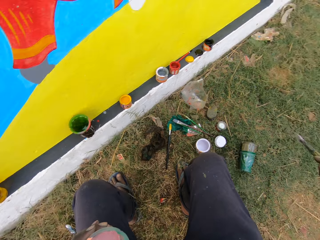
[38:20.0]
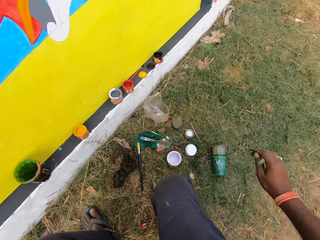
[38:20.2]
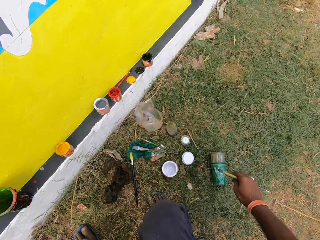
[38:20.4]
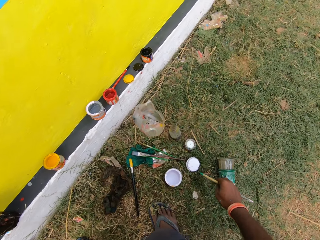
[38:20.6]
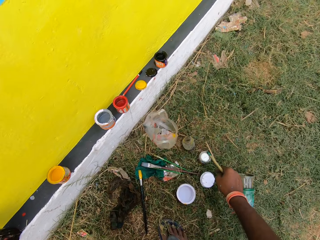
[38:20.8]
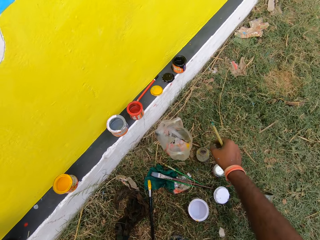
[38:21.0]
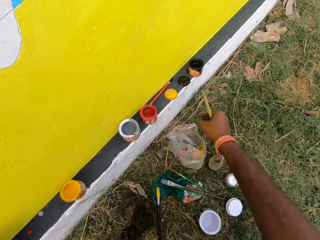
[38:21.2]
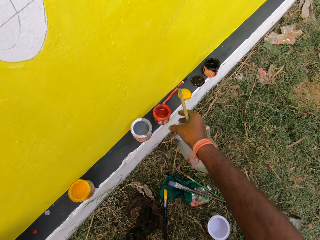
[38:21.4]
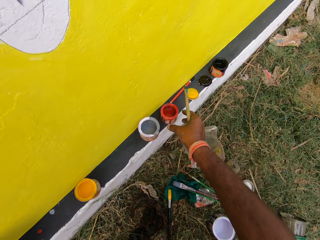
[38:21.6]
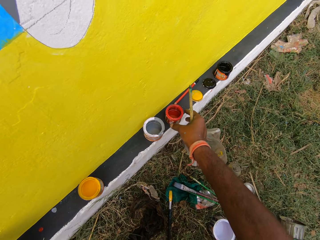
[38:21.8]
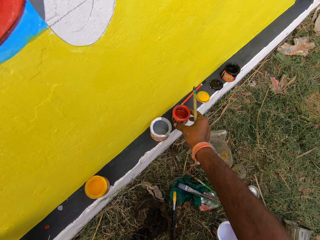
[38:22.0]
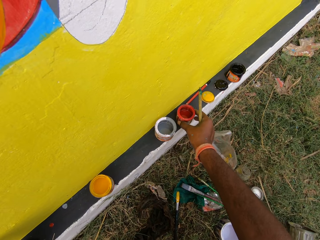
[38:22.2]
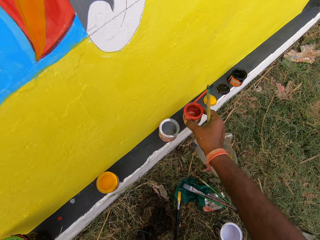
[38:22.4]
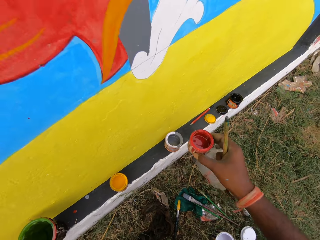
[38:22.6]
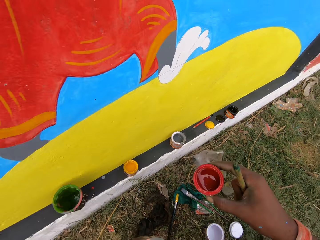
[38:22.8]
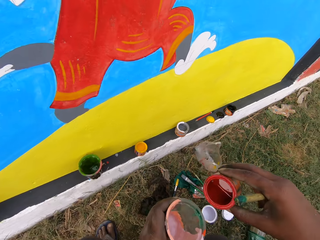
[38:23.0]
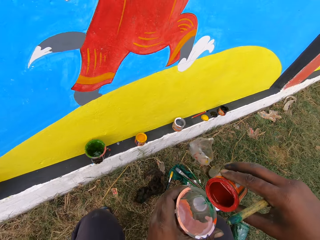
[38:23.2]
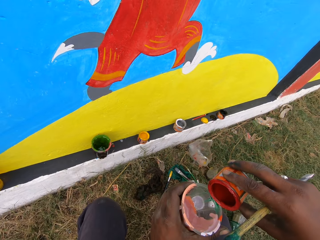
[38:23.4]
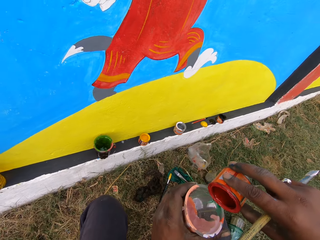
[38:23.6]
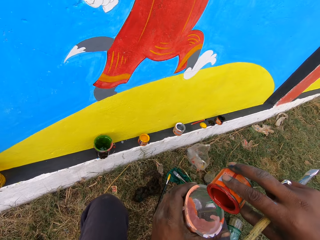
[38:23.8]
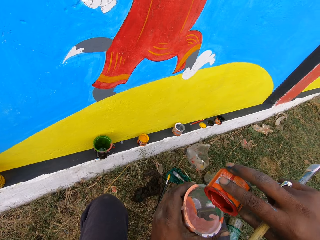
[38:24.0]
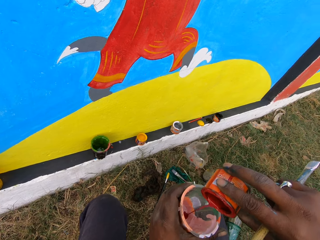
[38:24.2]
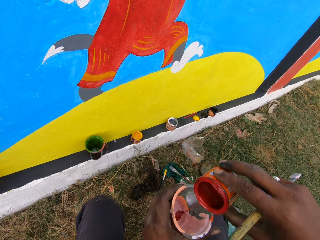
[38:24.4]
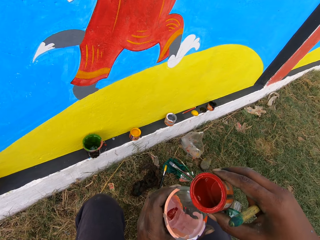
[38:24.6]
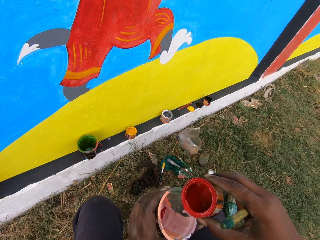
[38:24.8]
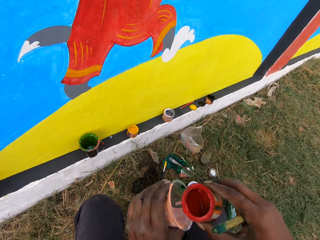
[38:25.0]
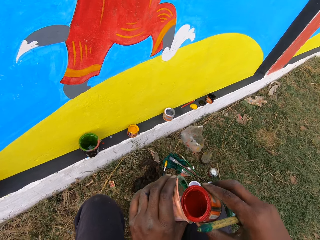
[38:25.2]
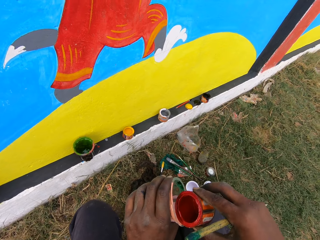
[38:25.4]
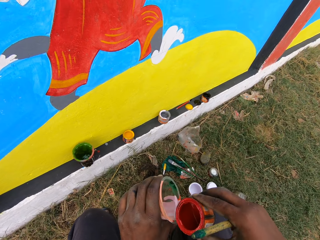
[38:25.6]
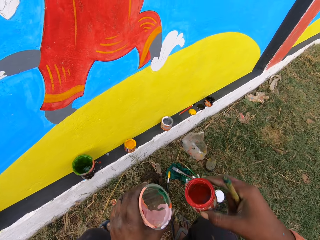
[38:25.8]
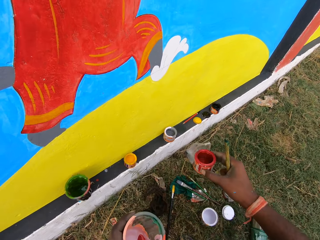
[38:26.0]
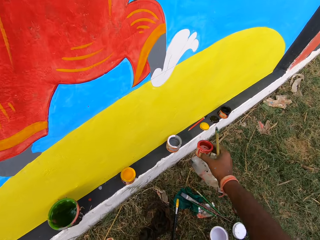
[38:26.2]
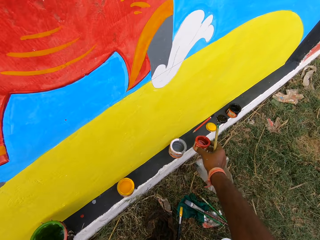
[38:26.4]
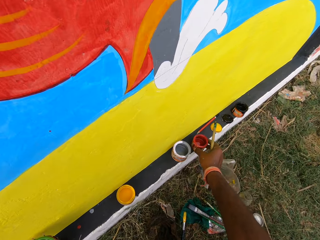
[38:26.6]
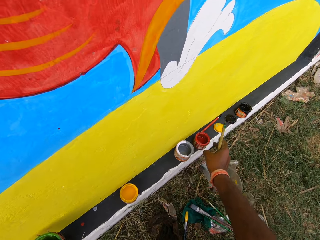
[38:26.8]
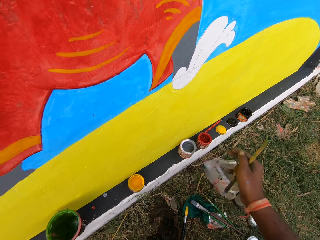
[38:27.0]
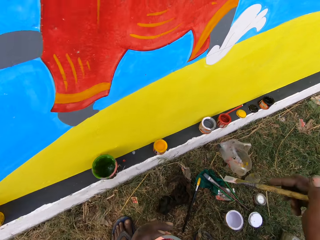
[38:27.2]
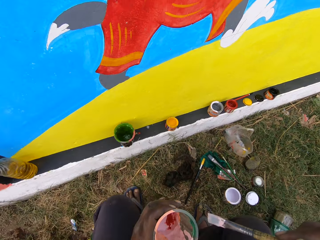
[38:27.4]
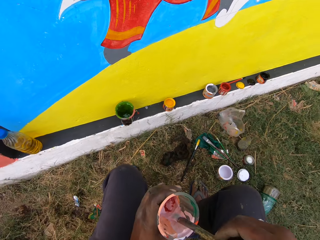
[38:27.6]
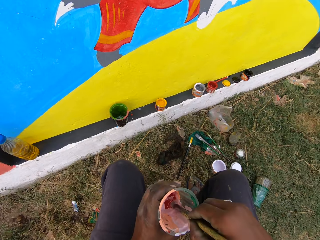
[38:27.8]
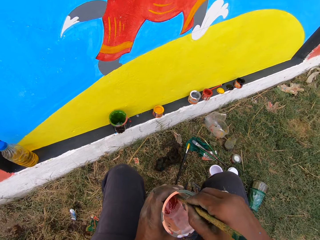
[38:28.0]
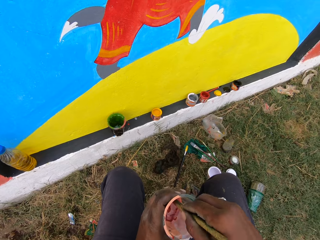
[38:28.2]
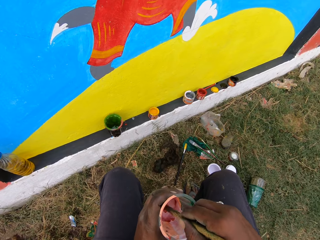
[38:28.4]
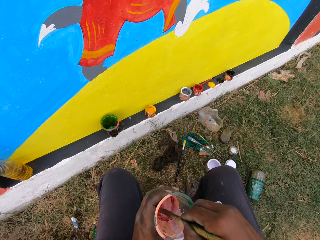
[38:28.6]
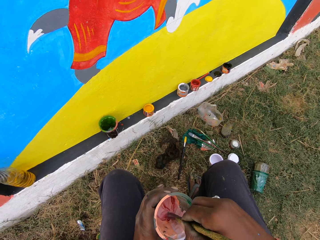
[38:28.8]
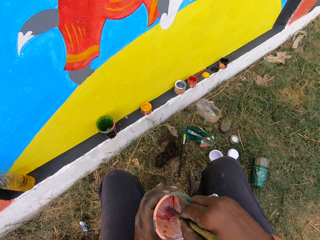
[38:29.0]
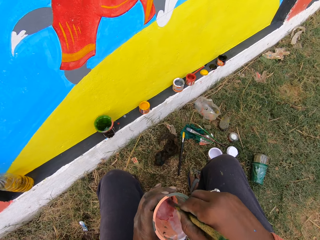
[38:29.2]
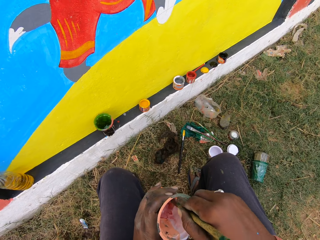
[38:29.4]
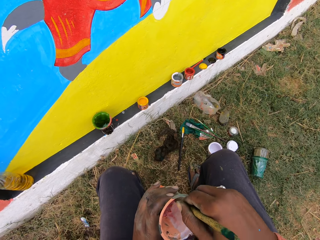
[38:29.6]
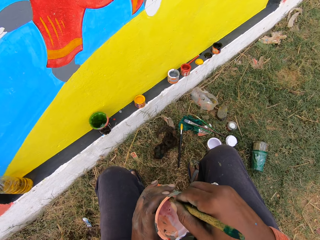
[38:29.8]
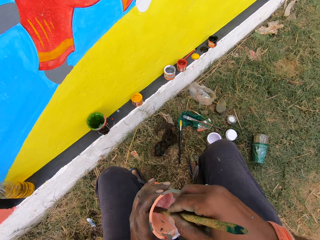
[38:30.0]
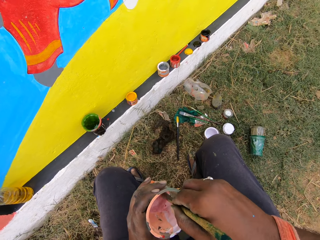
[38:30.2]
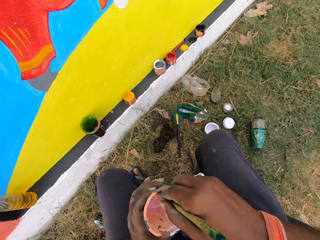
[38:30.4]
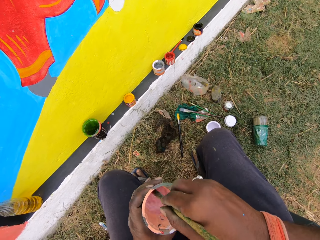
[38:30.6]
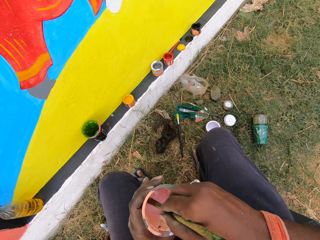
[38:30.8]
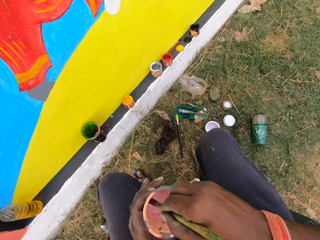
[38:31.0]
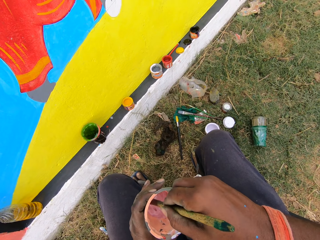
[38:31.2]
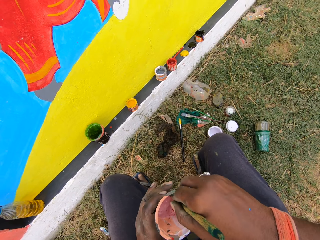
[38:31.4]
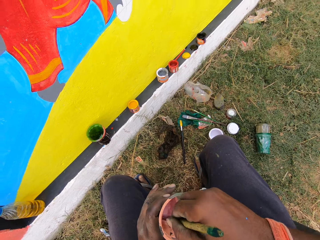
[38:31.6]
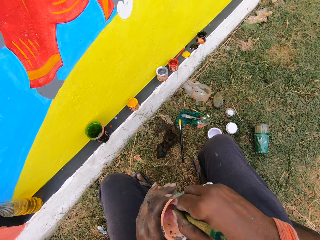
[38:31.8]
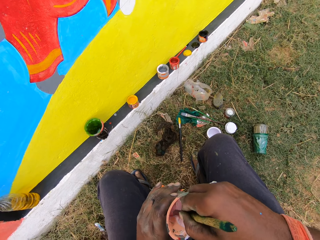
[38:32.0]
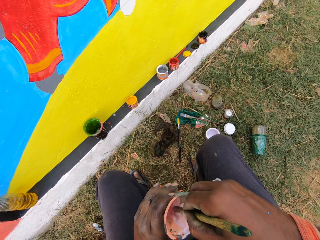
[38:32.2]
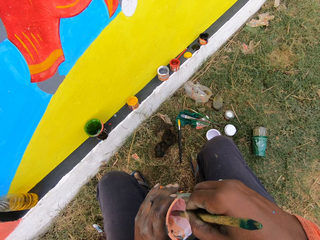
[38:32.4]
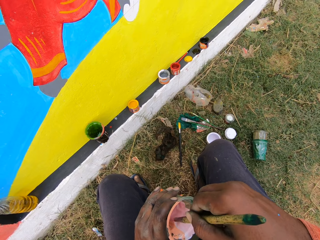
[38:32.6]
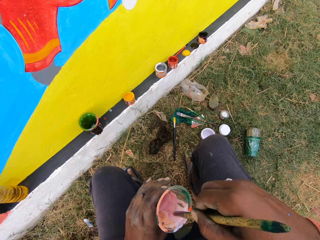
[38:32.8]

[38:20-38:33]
The camera wearer picks up a paint container from the wall with his right hand. He pours the paint into the cup from the paint container. He drops the paint container on the wall with his right hand. He stirs the paint in the cup with a painting brush.

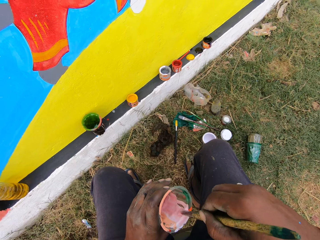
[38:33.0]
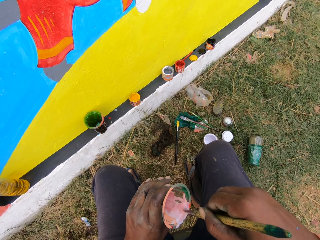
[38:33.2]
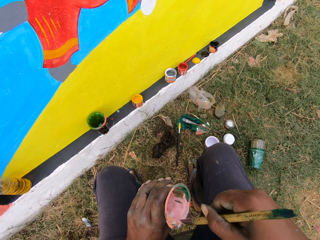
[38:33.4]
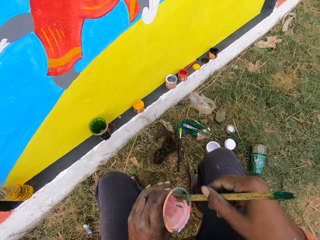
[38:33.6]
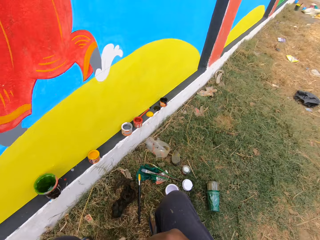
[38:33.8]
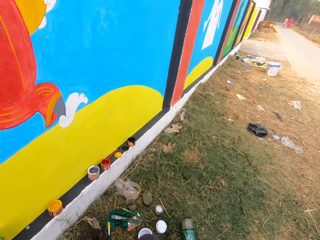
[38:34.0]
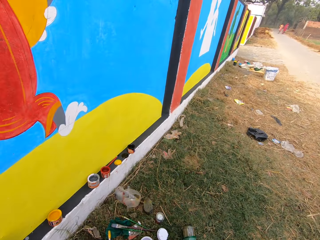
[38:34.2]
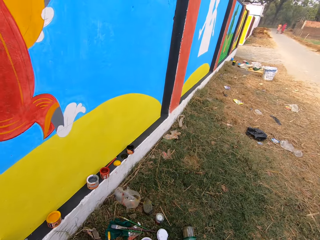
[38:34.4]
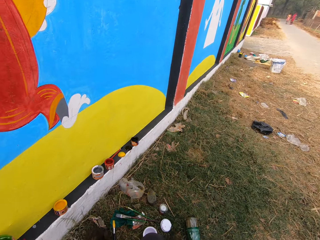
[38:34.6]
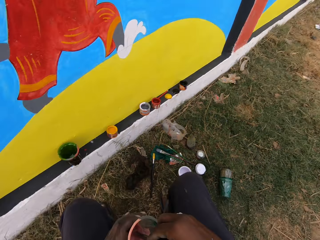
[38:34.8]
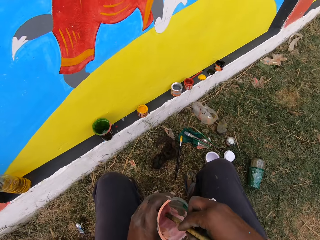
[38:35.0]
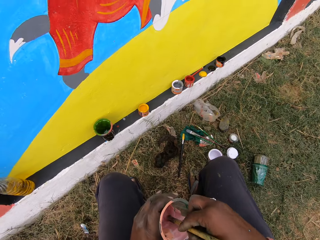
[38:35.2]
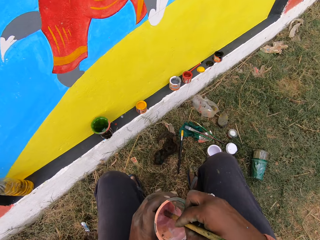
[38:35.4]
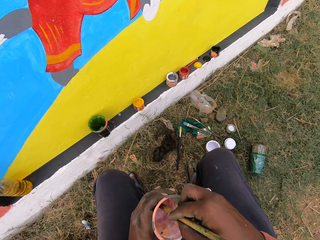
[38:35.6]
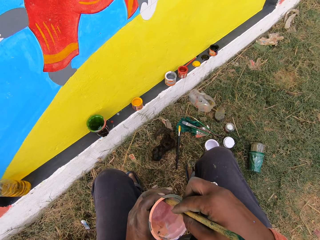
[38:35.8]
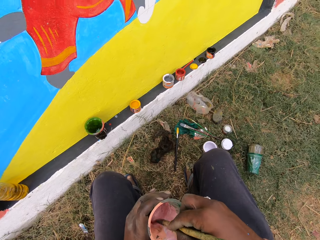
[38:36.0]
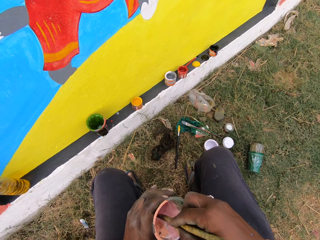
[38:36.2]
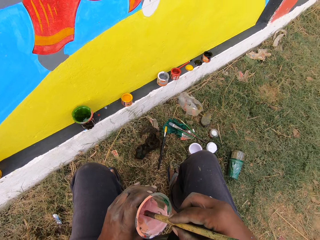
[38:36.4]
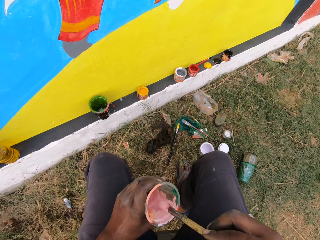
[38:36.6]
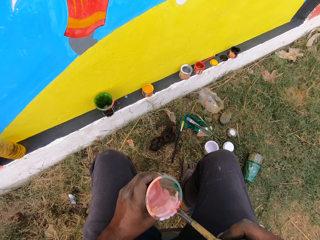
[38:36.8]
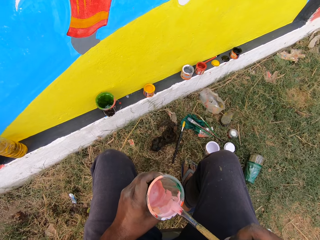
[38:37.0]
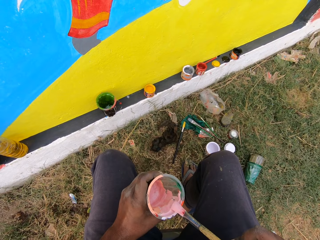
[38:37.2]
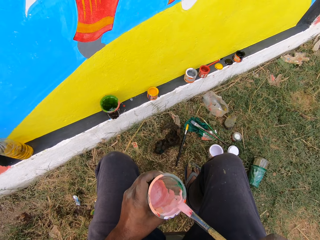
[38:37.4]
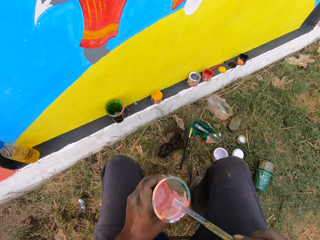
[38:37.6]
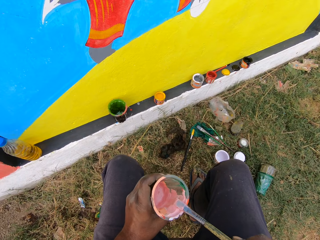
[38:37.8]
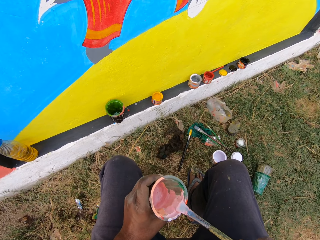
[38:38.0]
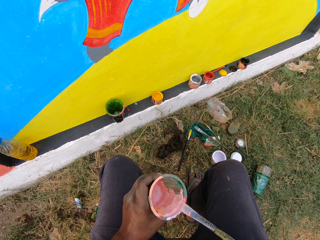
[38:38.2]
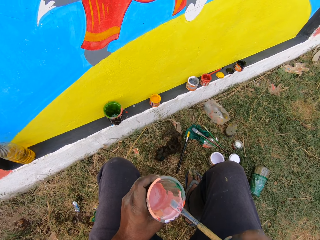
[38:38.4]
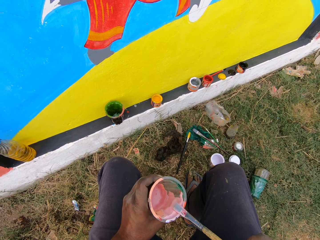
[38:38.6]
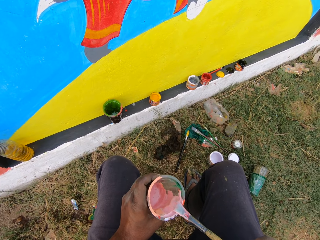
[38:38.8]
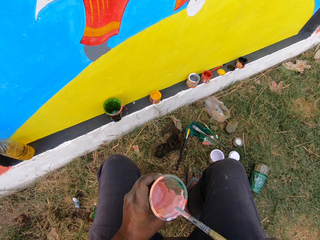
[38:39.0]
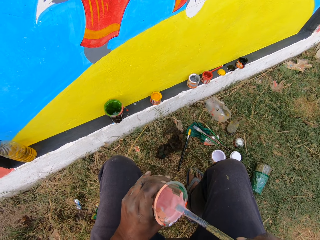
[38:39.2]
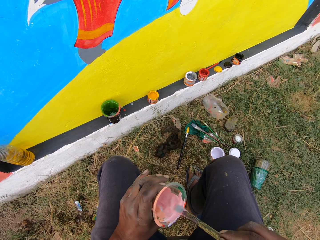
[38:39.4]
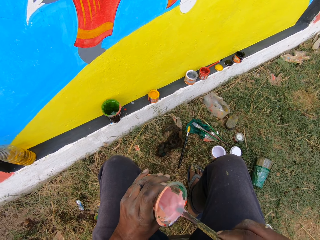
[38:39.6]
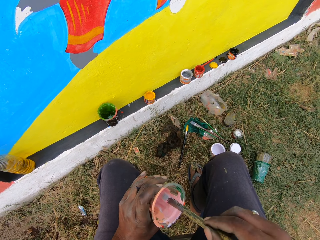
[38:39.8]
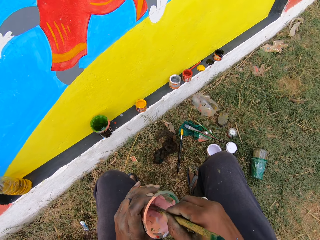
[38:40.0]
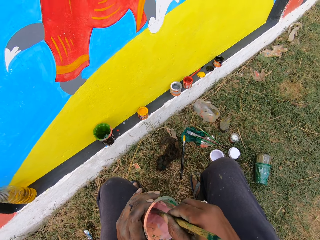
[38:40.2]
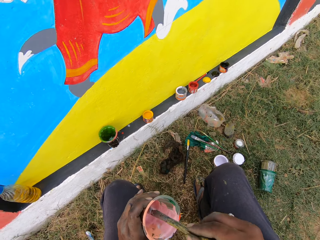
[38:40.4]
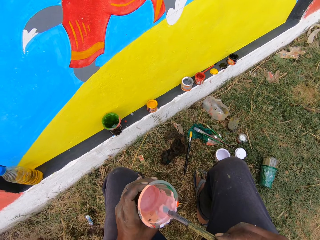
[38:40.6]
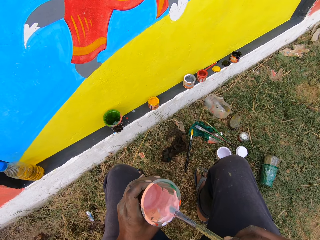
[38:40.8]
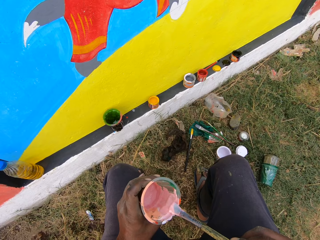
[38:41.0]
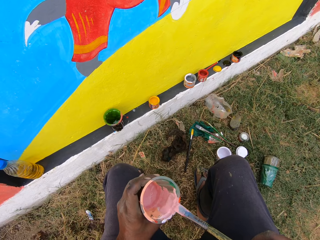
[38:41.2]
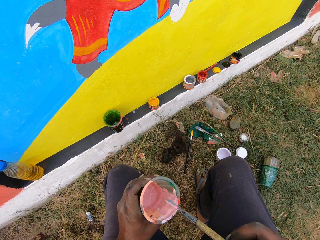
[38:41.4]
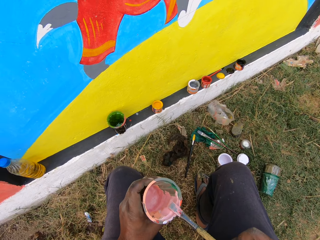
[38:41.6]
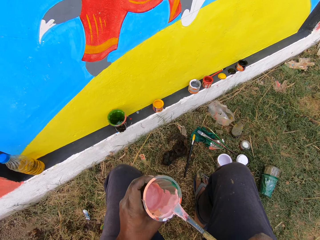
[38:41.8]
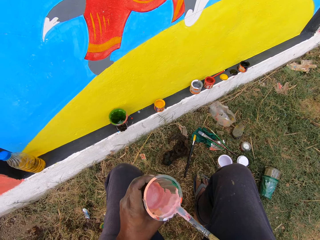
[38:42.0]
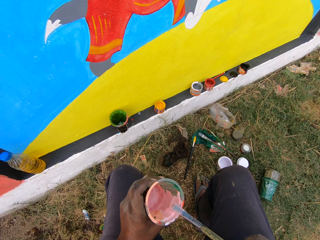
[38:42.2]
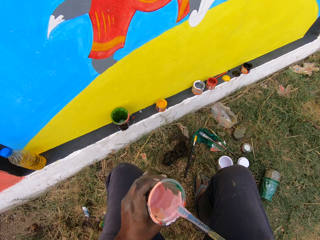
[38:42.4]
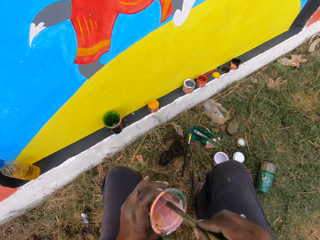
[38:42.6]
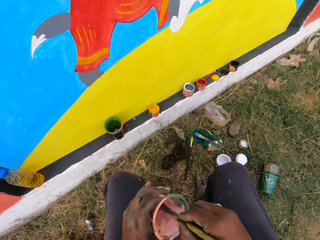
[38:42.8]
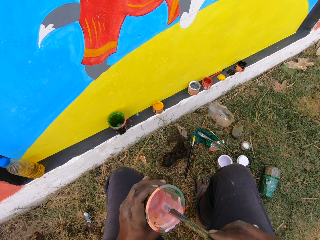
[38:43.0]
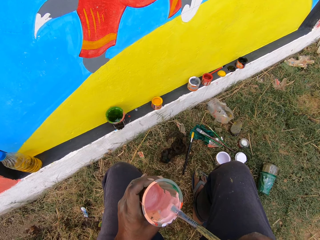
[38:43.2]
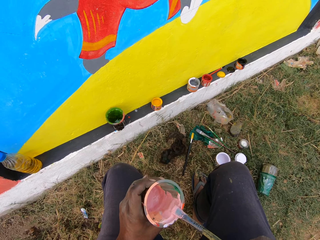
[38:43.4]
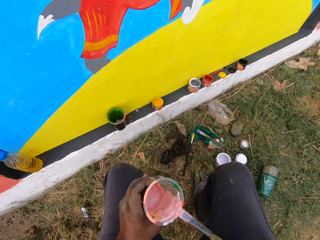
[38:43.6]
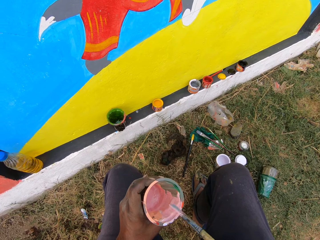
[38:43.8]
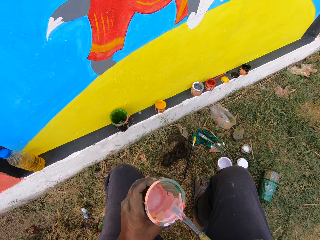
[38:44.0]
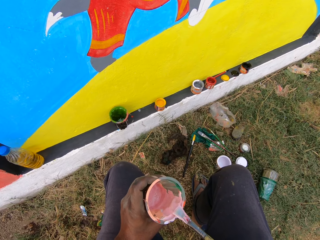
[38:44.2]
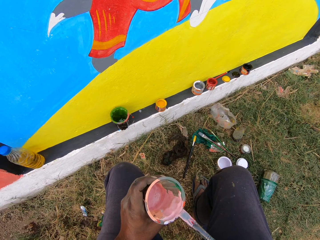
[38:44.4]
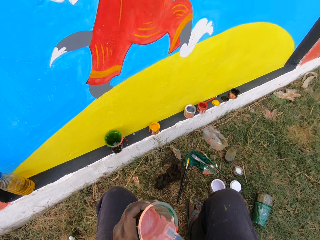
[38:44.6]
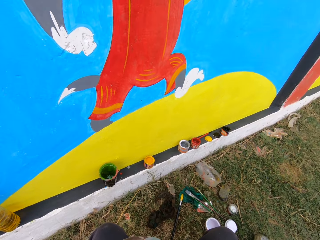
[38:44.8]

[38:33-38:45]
The camera wearer scrapes off the paint from the paint brush. They mix the paint using the paint brush. They scrape off the paint from the paint brush. They put the paint brush in the paint cup. They scrape off the paint from the paint brush.
